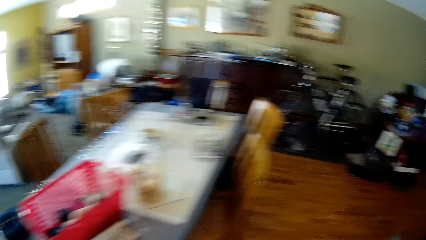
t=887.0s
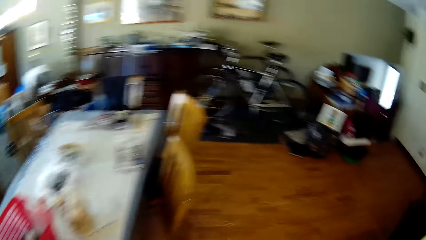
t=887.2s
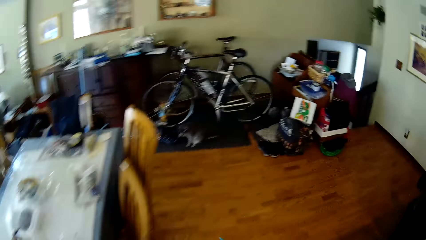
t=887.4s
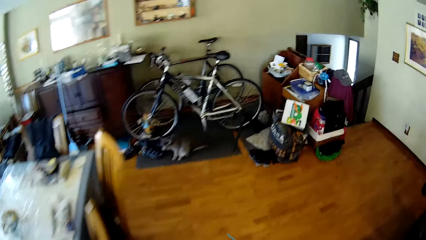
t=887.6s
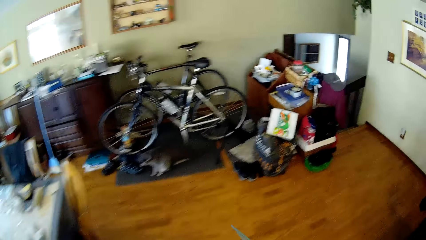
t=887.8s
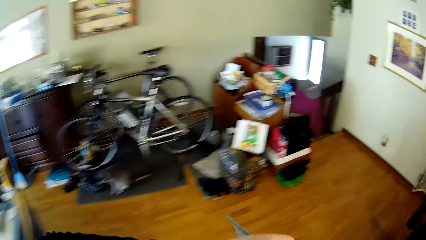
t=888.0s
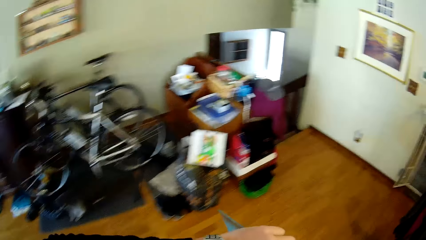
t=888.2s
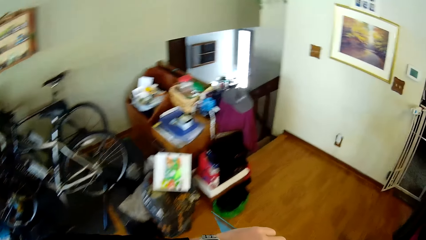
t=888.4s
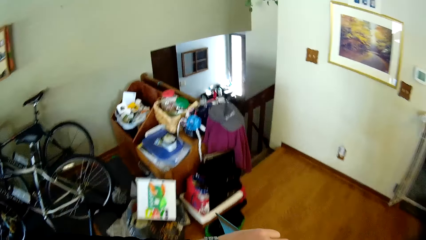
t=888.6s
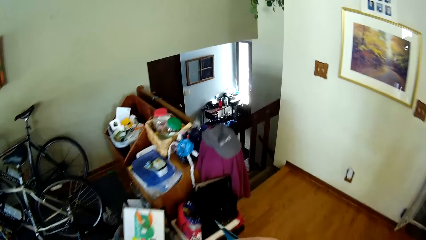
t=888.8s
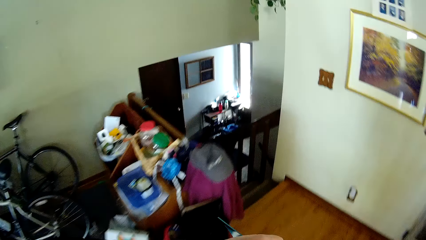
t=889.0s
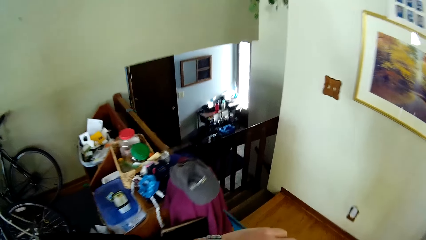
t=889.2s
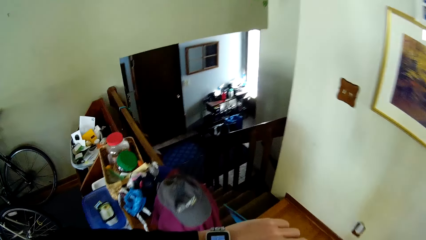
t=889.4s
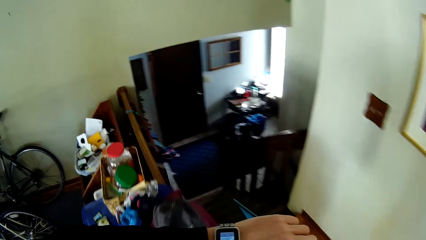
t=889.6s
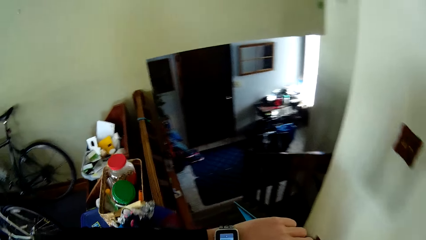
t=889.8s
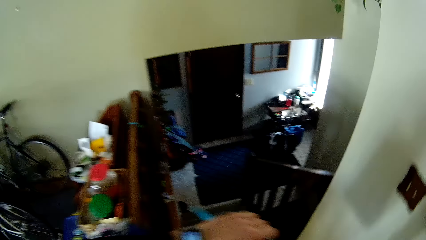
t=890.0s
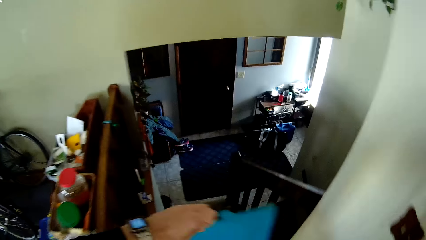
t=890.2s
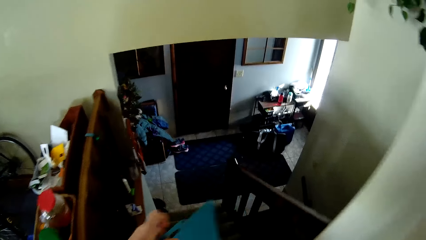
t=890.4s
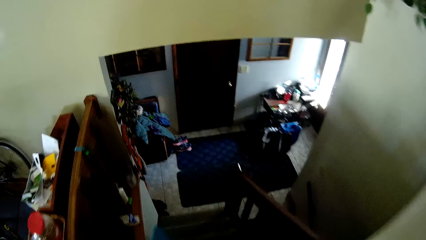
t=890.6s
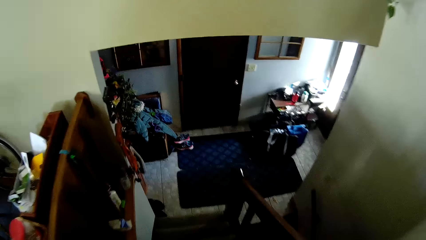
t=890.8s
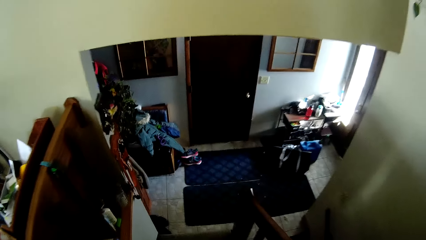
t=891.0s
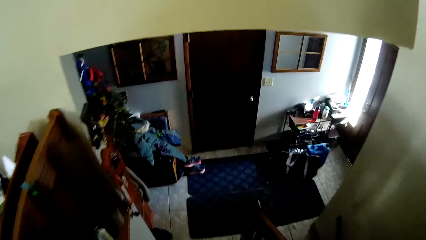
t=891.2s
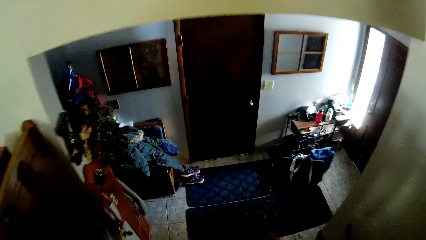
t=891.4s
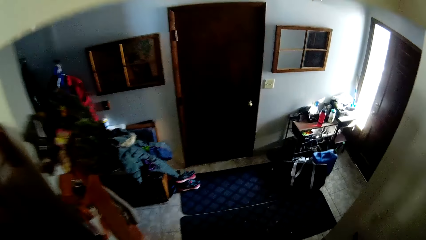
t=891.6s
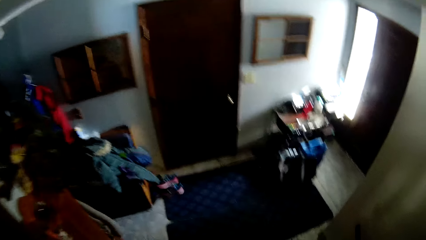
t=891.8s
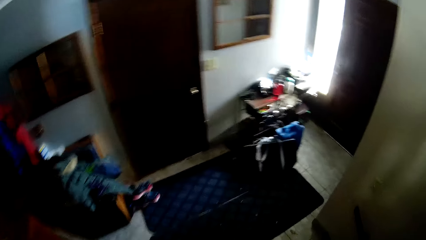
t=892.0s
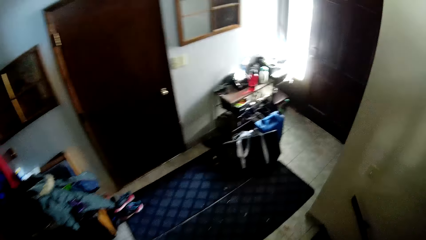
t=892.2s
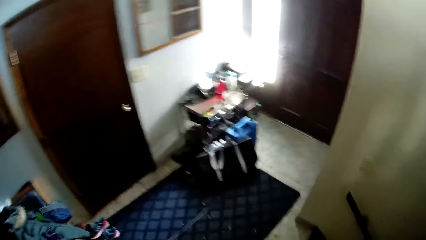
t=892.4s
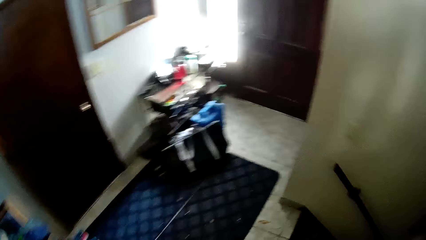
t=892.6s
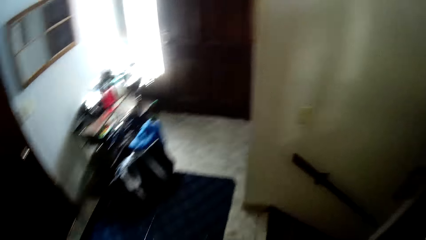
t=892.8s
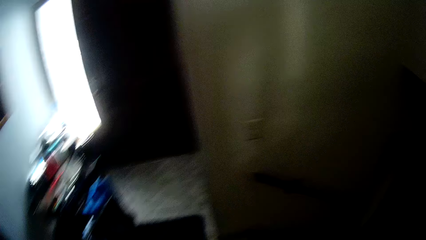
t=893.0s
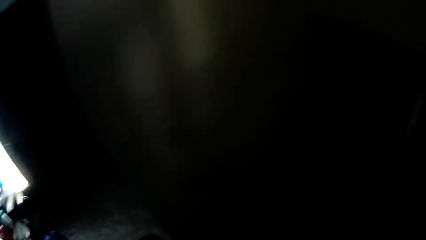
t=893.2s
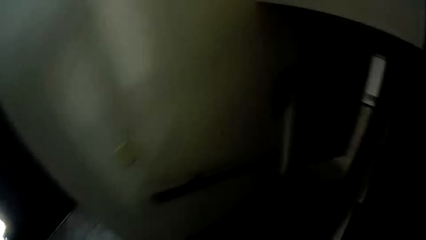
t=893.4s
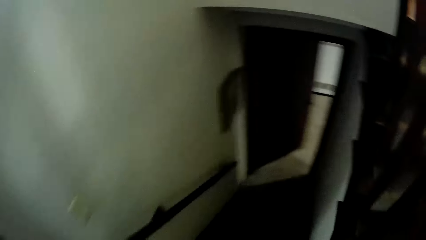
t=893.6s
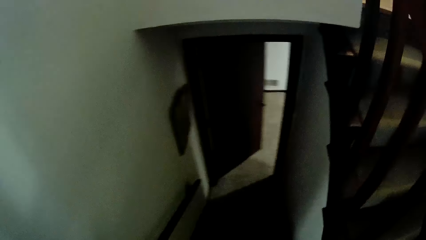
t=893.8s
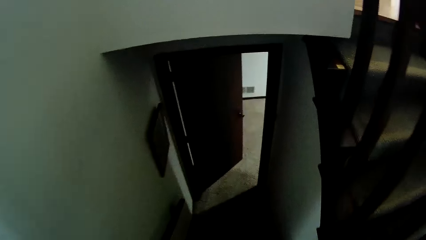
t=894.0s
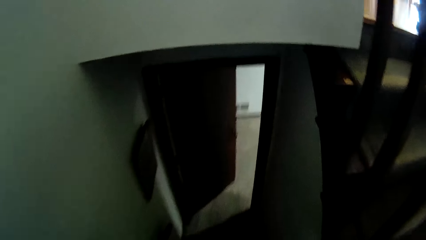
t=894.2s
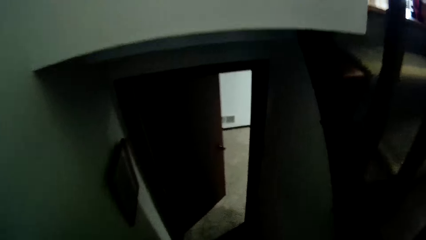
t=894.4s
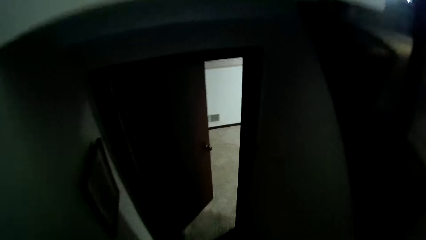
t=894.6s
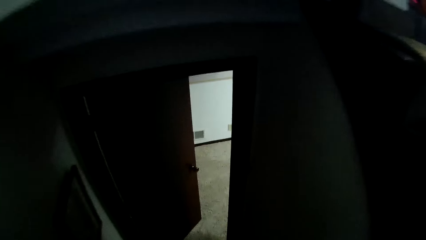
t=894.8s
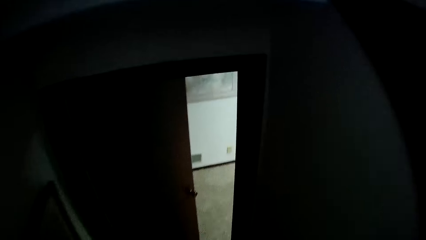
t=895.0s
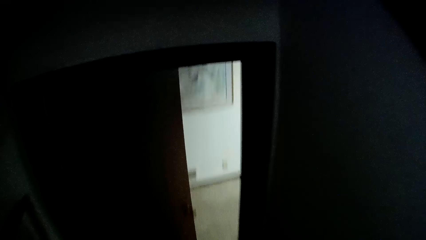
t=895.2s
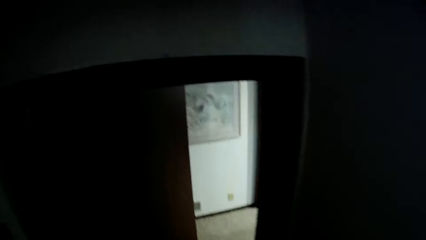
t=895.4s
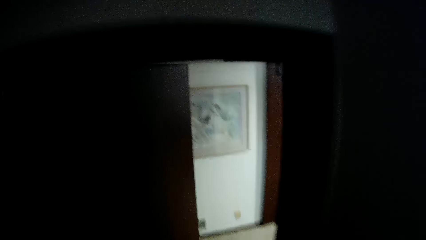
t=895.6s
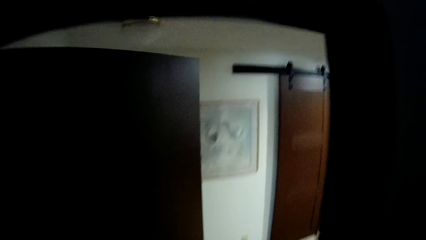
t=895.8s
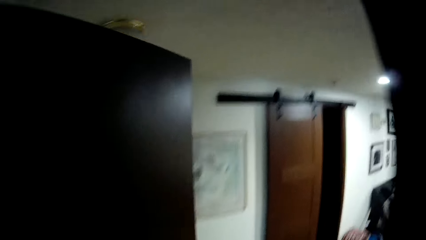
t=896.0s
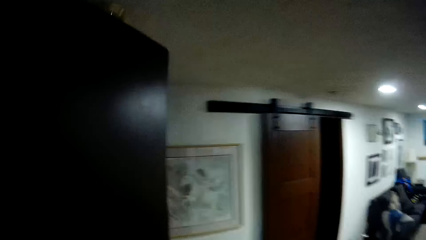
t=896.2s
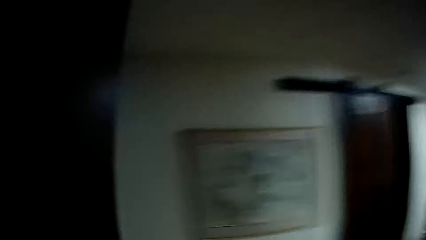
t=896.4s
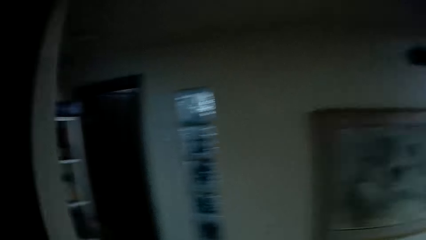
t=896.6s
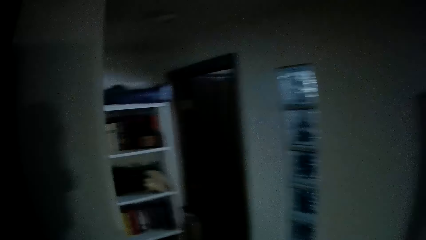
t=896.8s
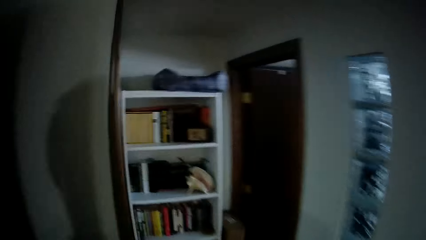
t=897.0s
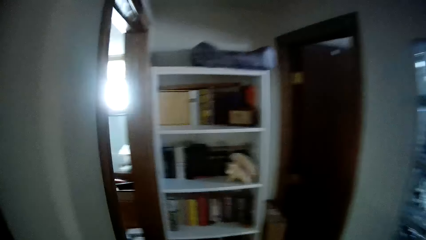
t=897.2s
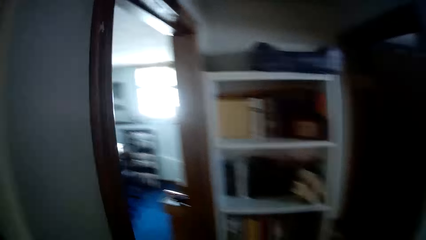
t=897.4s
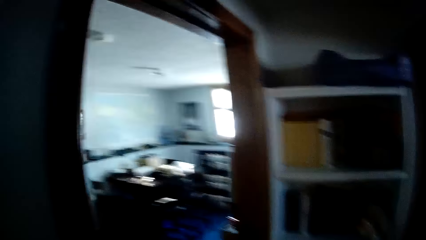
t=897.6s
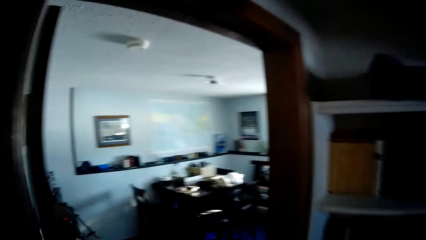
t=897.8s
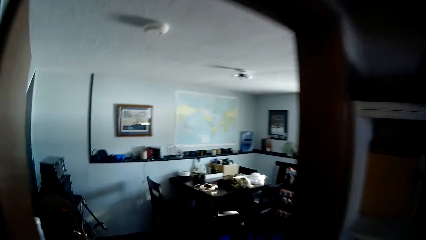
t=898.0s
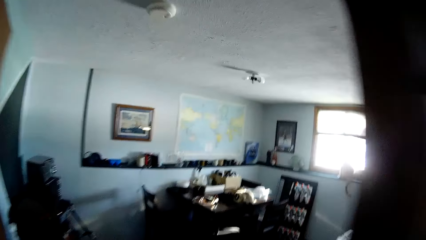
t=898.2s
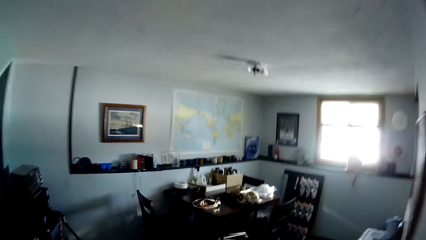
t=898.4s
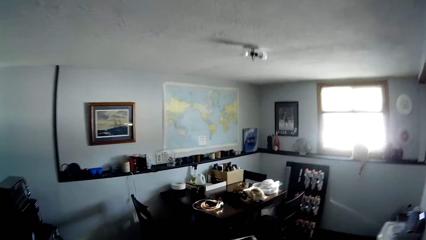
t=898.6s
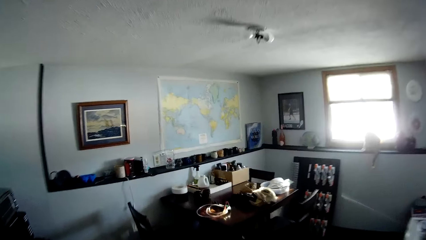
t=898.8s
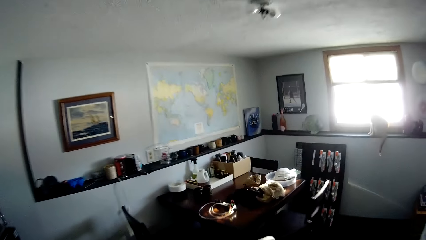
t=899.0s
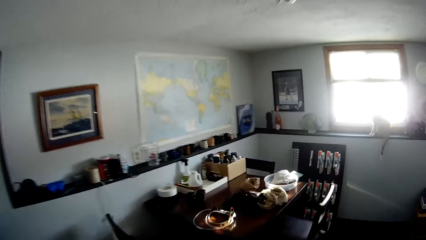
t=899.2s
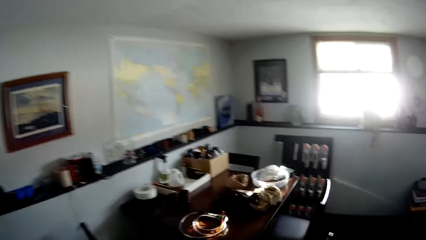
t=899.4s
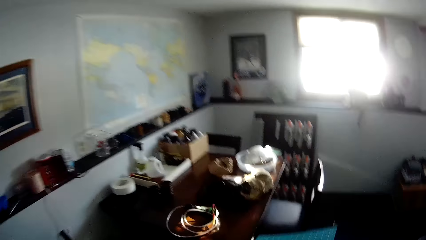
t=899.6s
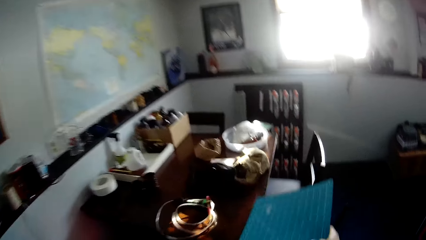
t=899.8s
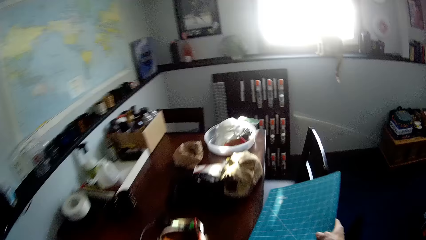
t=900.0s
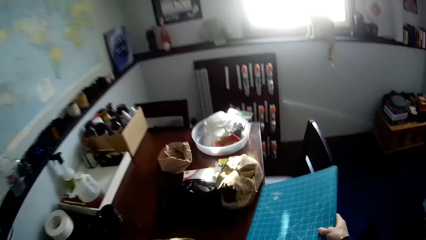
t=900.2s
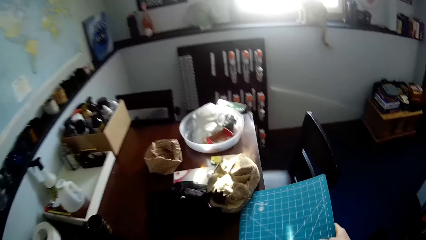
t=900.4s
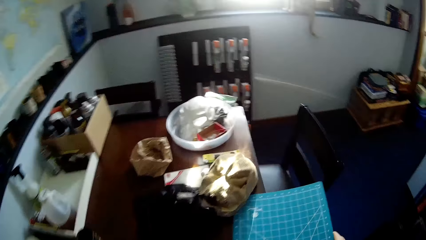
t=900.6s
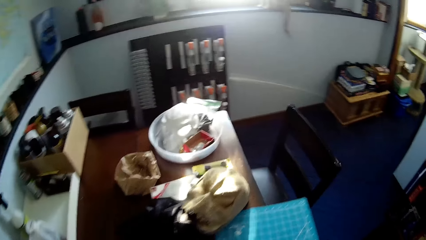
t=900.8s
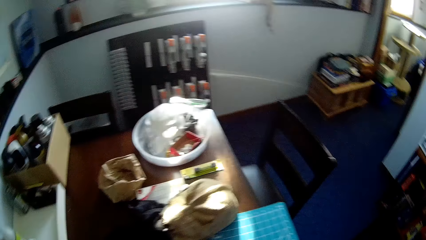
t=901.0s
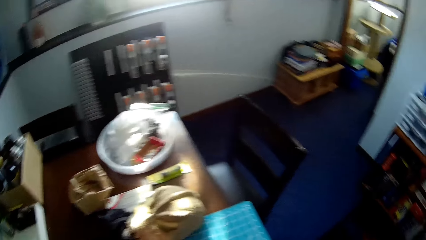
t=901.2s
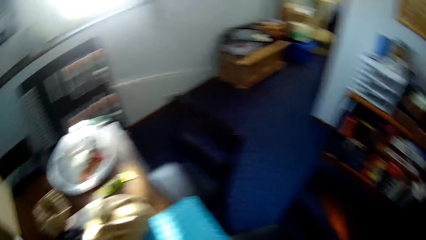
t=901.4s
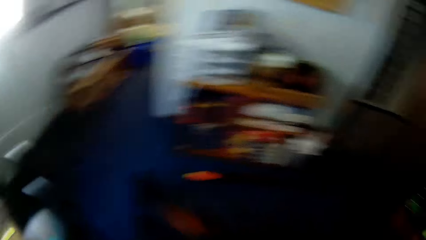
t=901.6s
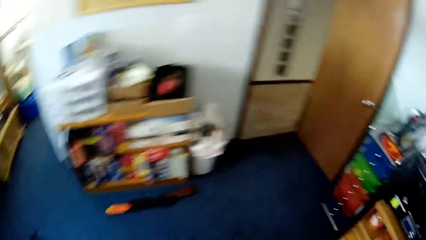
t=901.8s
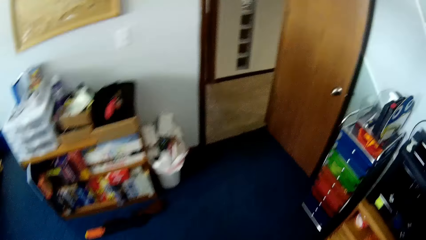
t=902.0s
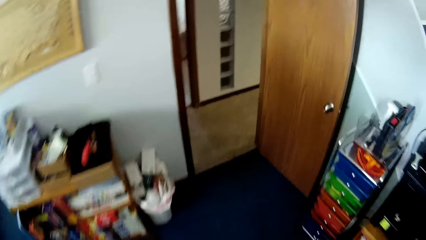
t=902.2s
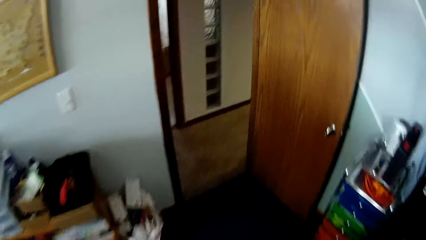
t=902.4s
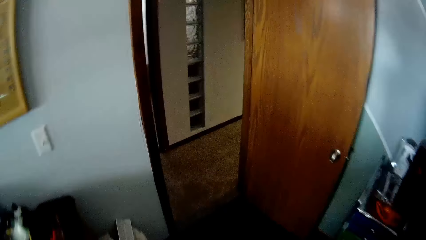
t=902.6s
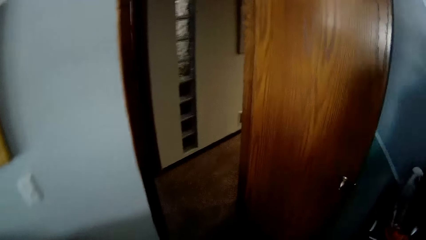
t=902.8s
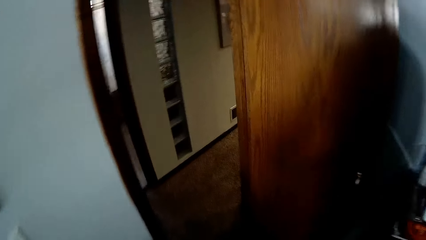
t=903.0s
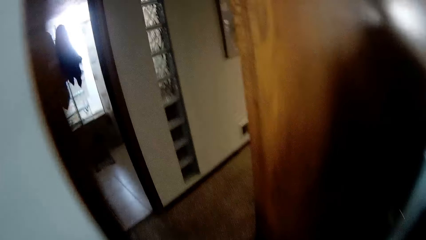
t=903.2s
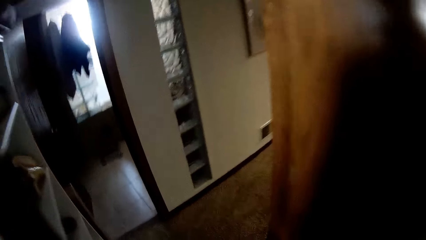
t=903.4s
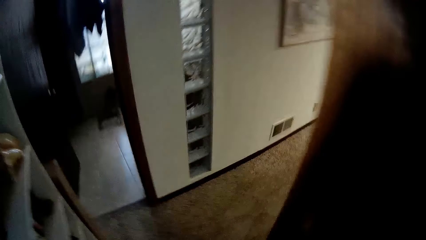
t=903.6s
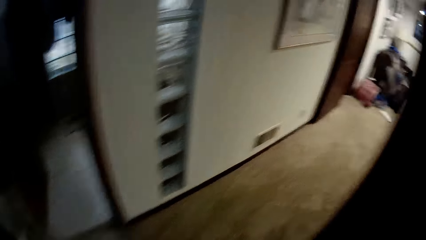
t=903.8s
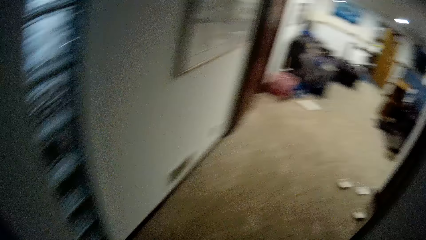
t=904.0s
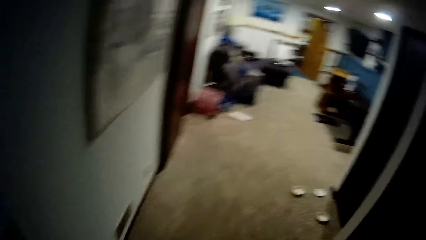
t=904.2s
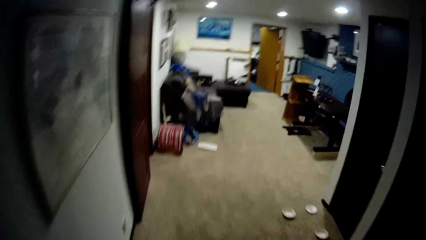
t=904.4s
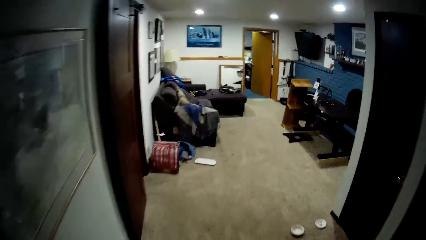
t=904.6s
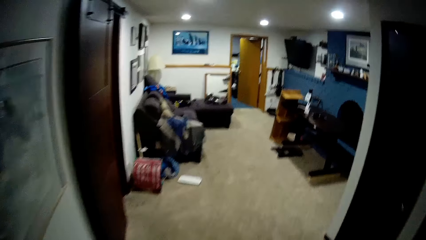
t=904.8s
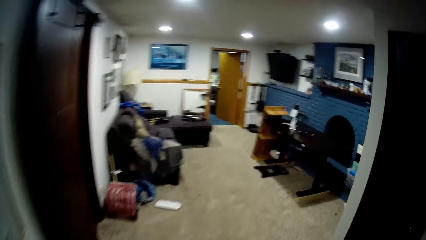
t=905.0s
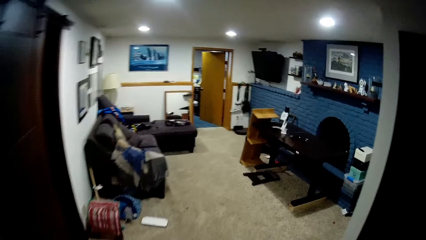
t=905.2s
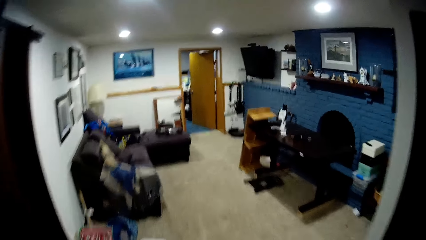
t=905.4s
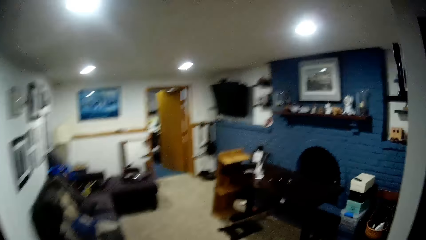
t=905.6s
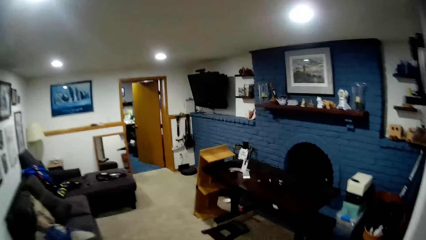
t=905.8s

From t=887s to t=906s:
The camera wearer looks at her watch. She climbs down the stairs. She walks to another room. She walks around the room. She drops the files on a table. She walks around the room. She walks to another room.
